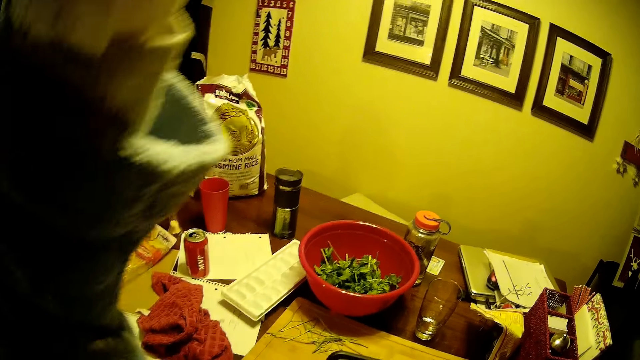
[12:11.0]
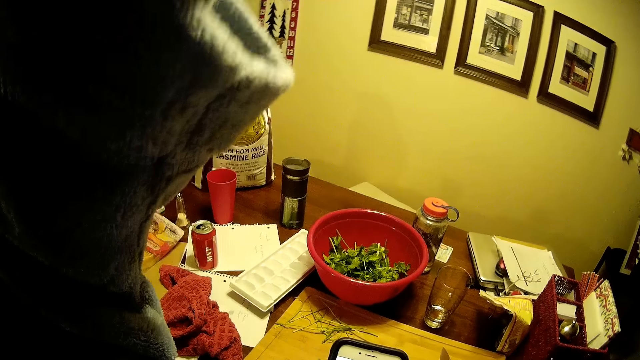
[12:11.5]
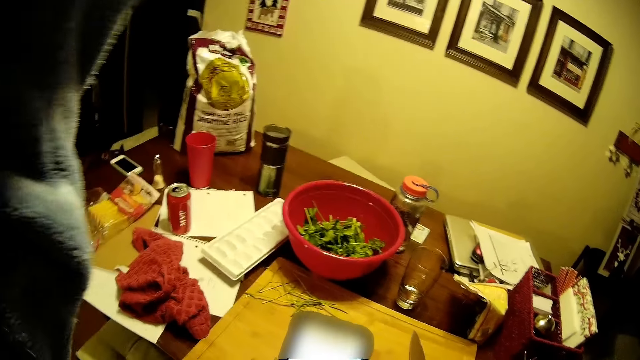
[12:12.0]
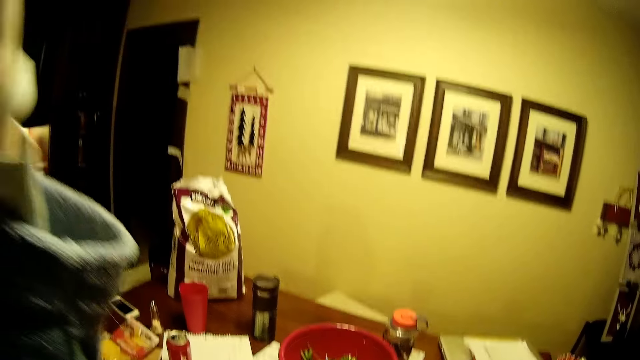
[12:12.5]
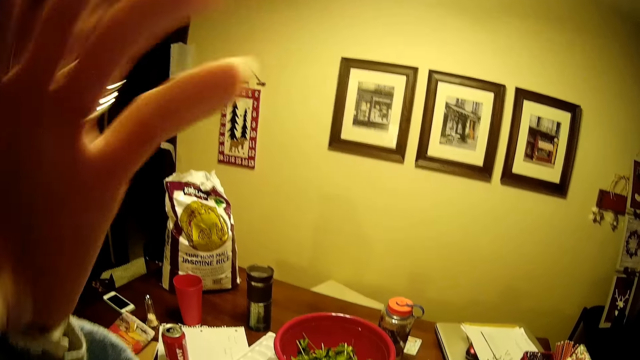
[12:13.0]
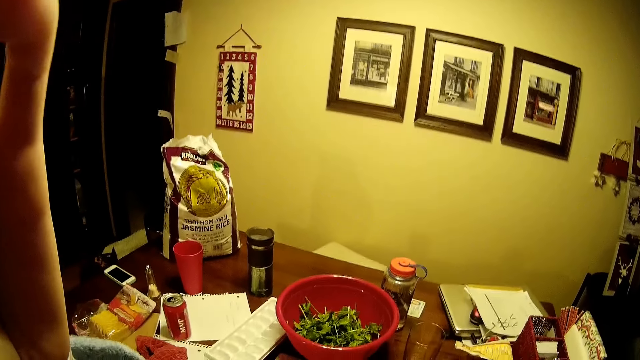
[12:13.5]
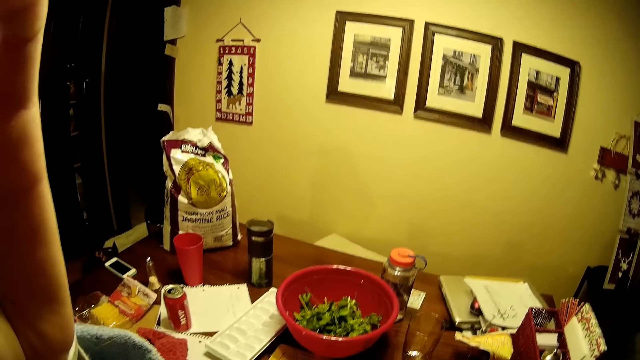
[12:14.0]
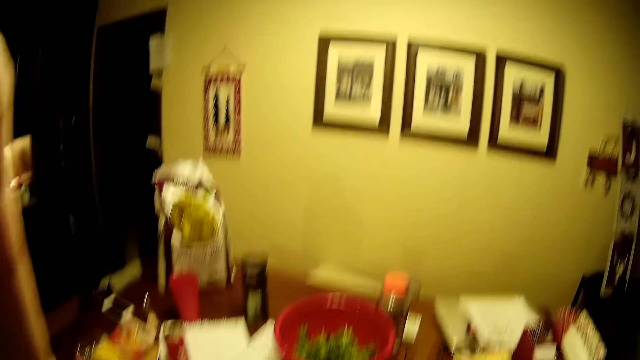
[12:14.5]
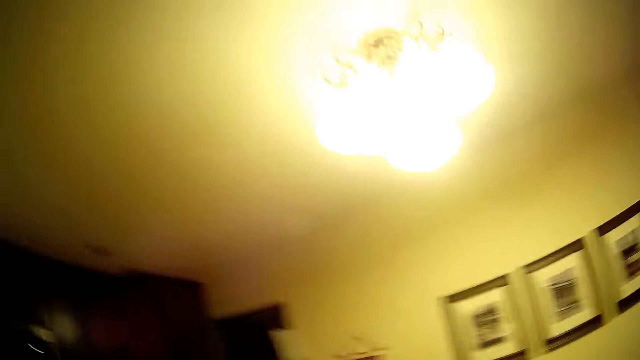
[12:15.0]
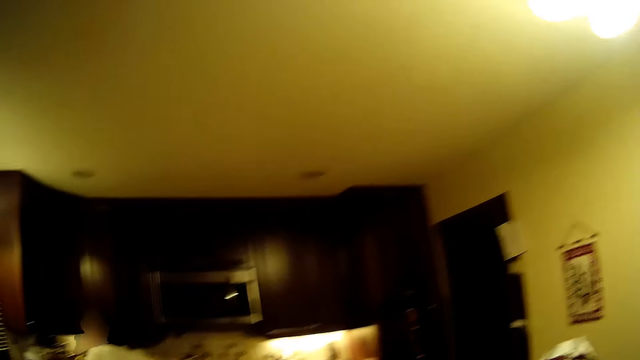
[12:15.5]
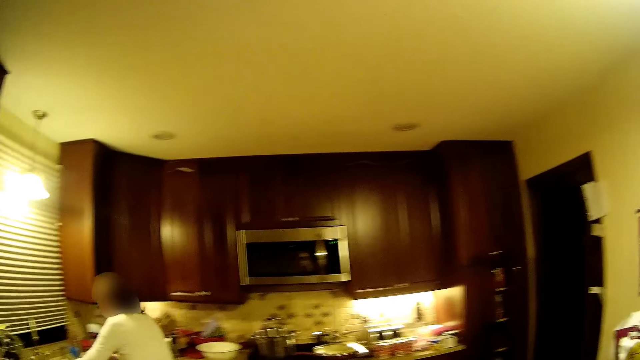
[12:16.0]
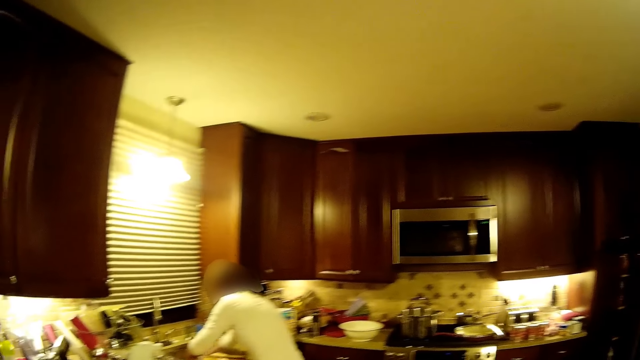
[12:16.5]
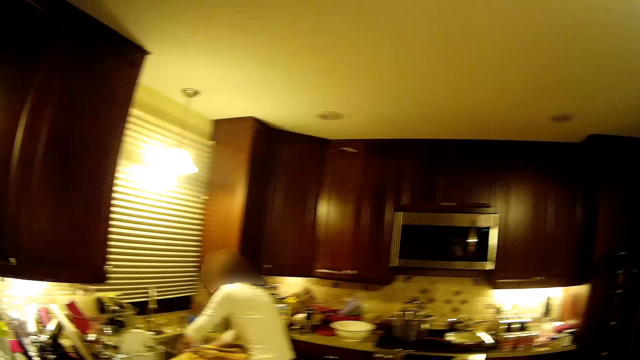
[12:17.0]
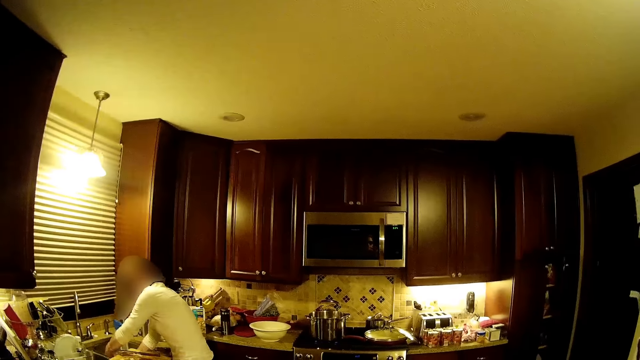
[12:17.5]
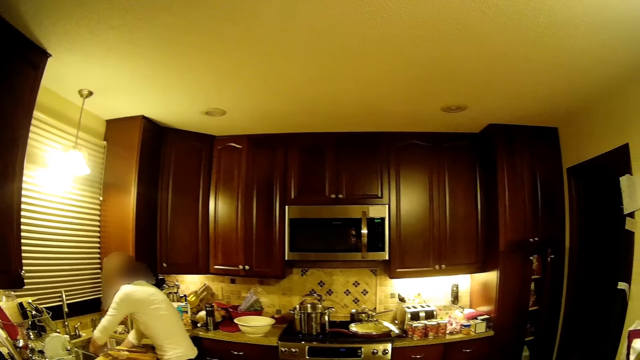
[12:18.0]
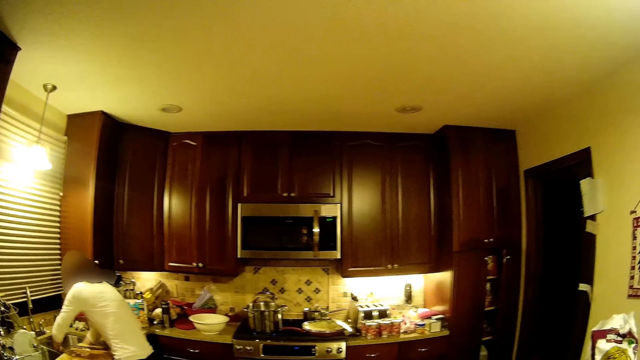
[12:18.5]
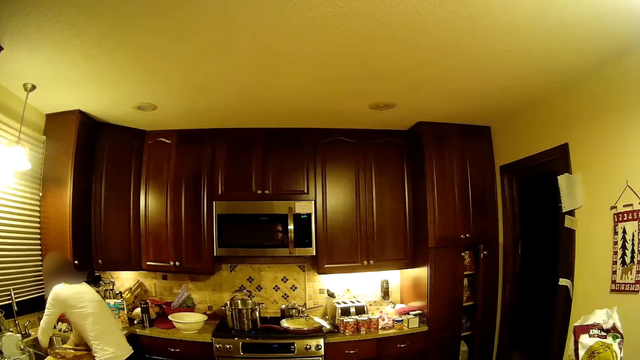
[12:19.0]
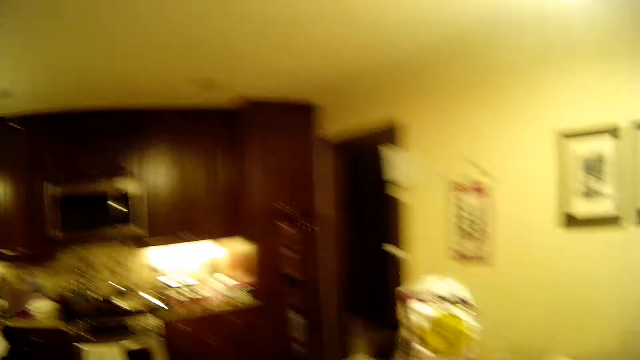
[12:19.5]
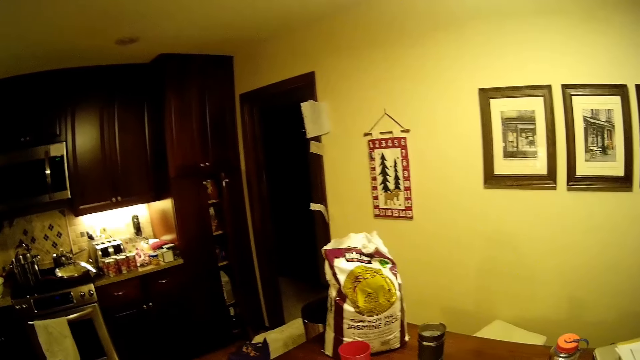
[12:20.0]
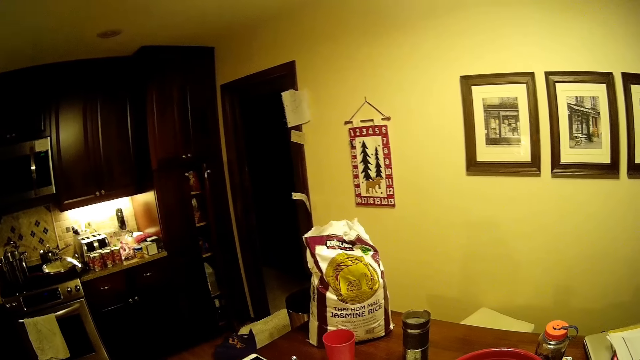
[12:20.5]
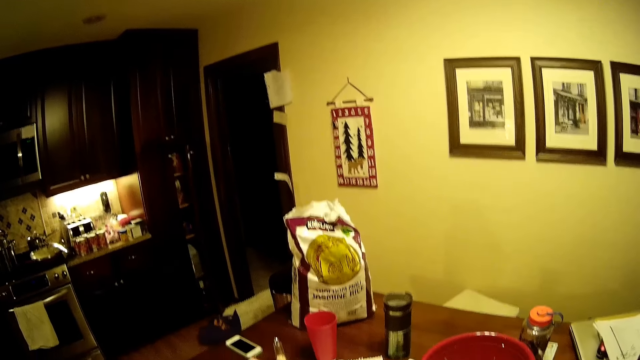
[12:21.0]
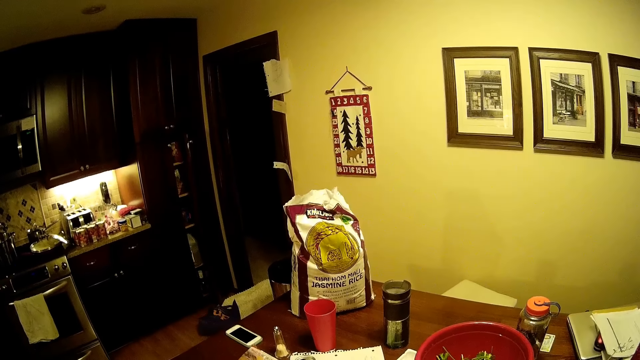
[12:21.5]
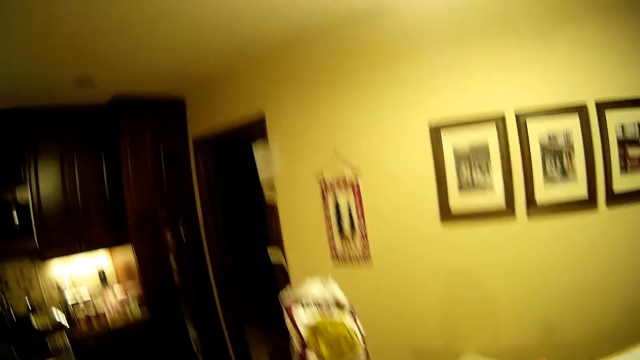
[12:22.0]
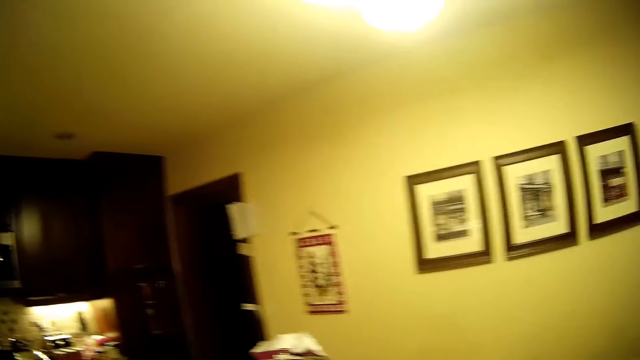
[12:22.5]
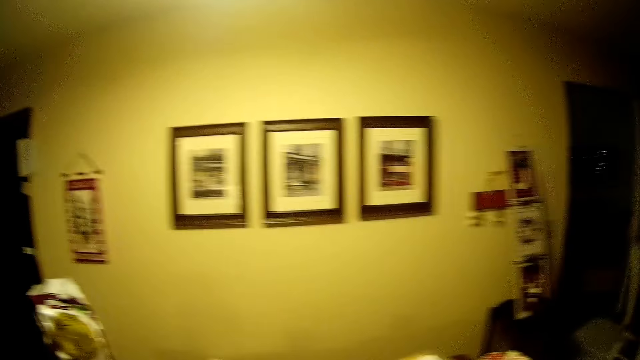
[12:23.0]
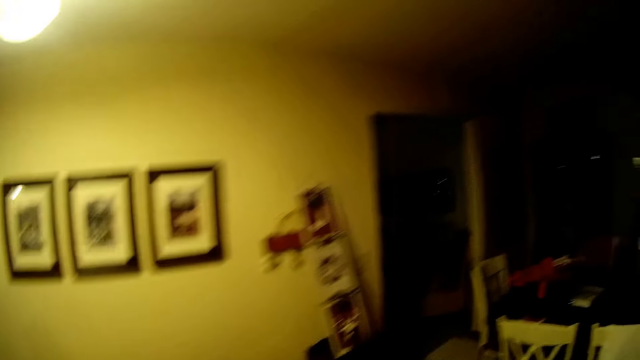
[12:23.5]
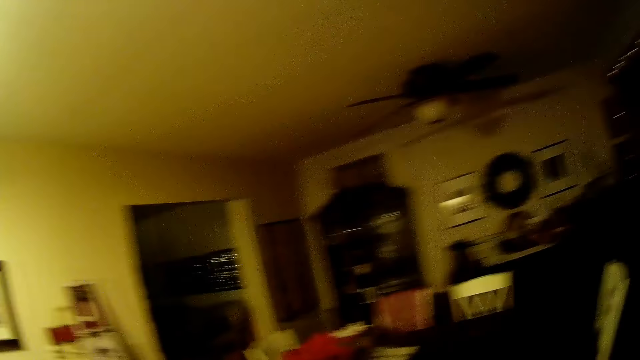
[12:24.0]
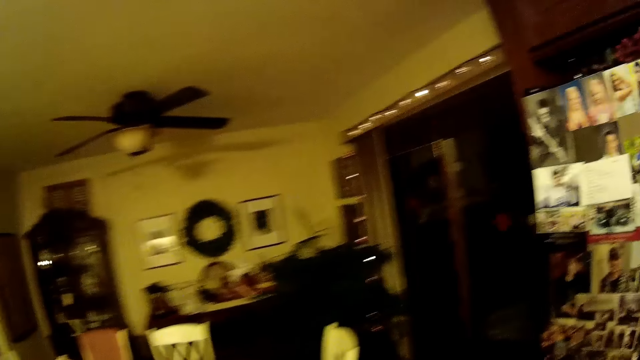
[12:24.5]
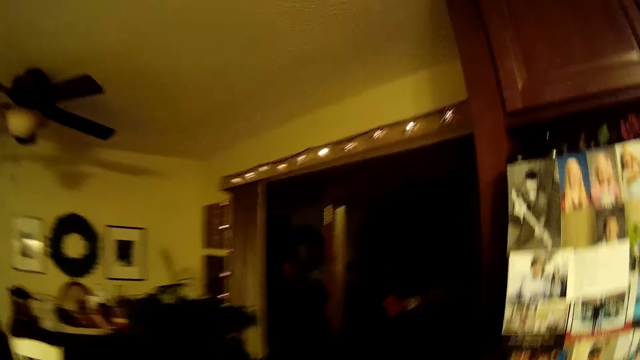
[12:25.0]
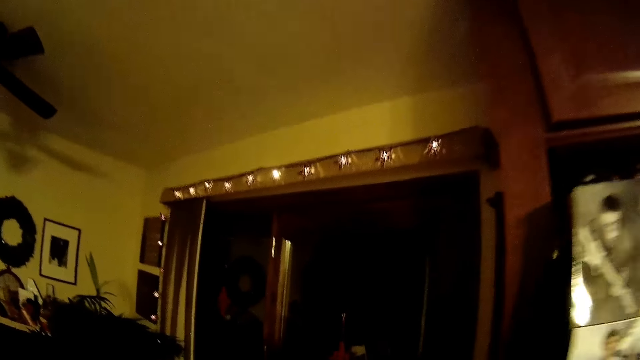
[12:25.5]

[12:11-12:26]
The camera wearer adjusts the camera. She raises her hand. She walks around the kitchen. A person walks around the room. The person washes utensils in the sink. The camera wearer turns around the room. She walks around the room.

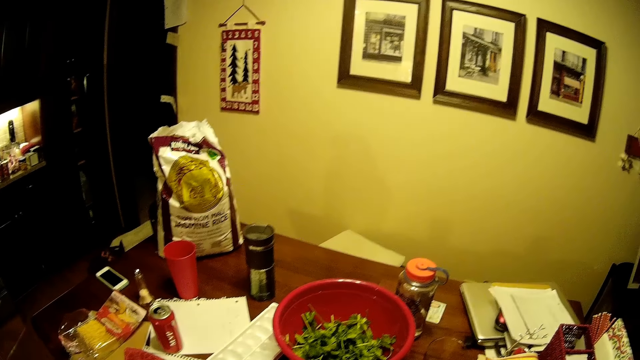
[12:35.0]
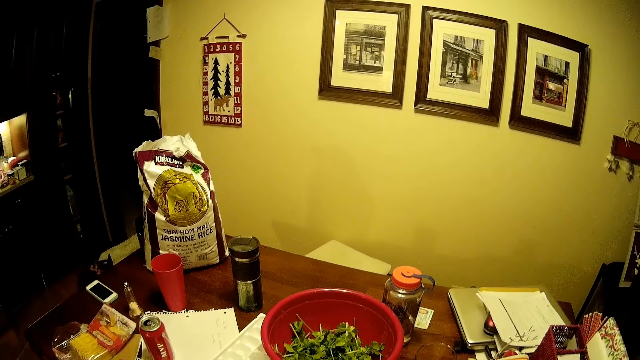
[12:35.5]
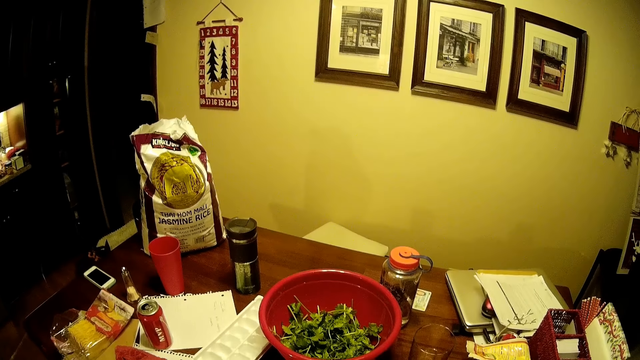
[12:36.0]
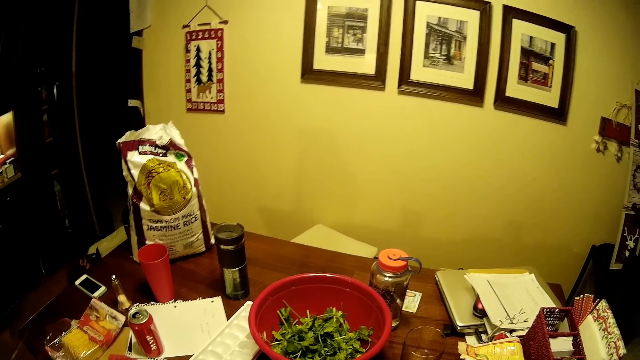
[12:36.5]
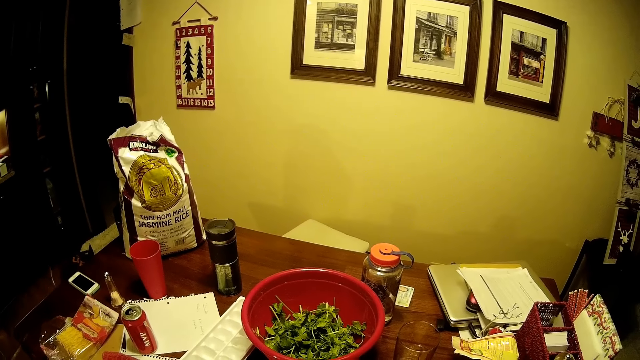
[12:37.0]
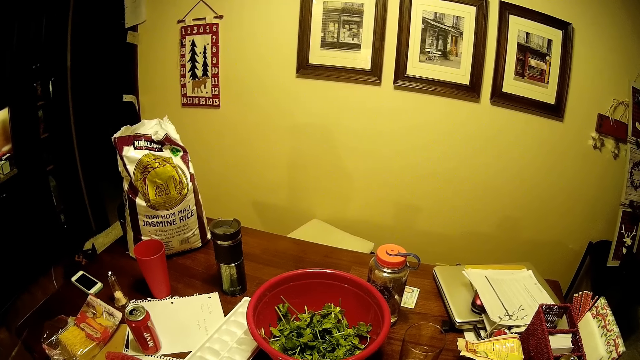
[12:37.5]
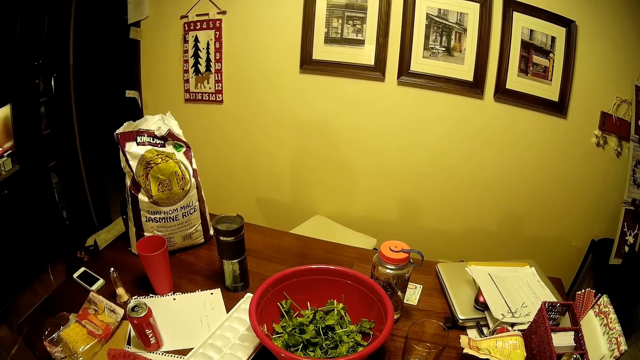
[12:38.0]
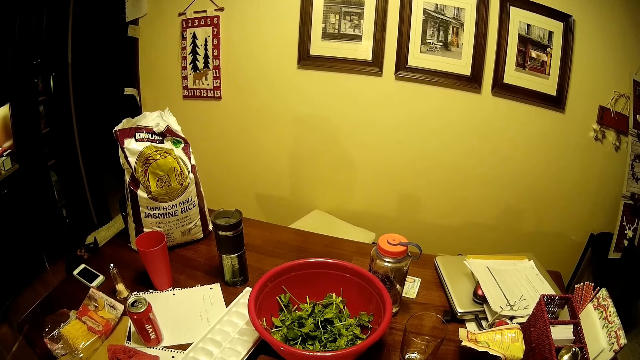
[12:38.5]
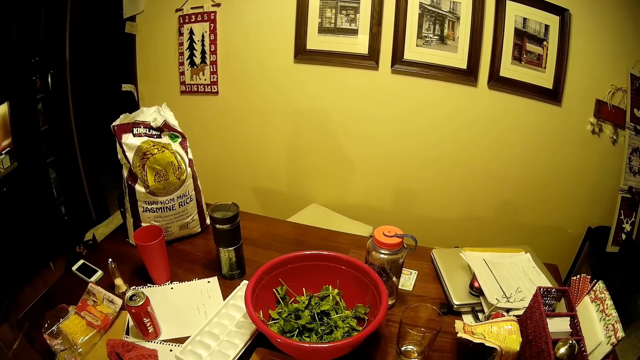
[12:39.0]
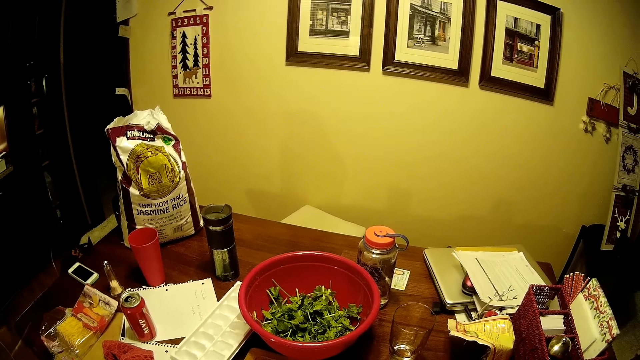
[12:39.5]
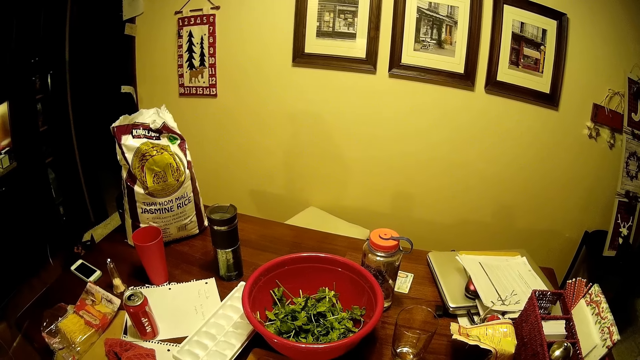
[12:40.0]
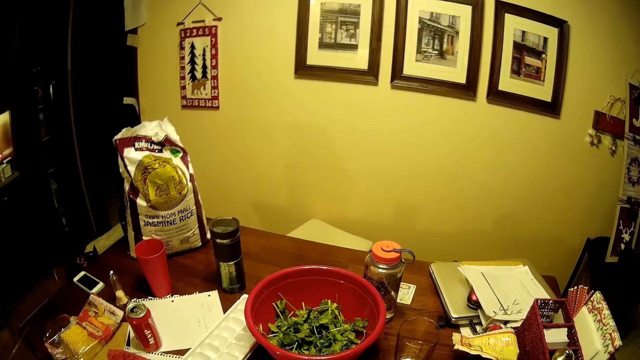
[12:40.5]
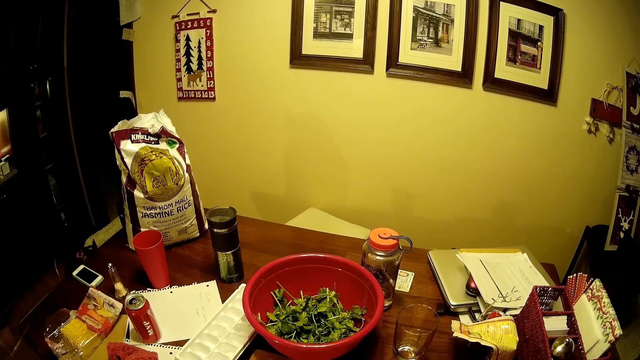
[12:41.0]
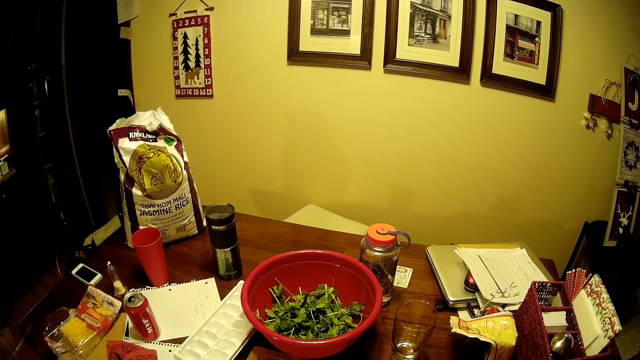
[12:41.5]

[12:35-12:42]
The camera wearer removes something from the vegetables.
